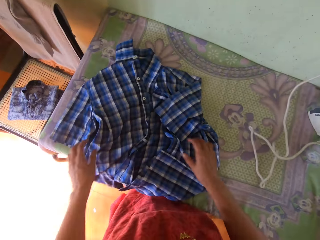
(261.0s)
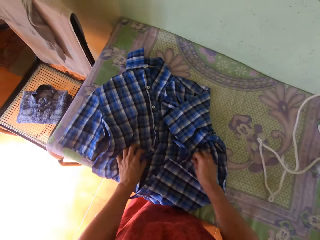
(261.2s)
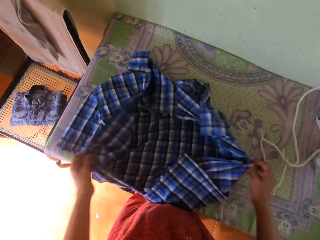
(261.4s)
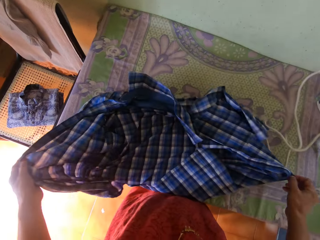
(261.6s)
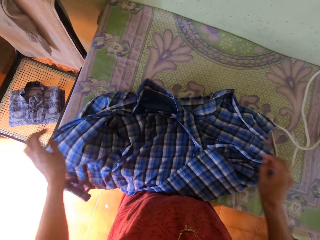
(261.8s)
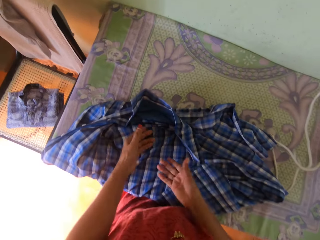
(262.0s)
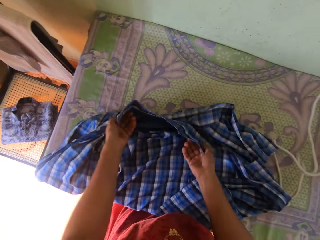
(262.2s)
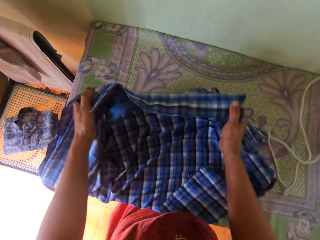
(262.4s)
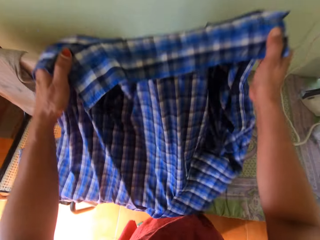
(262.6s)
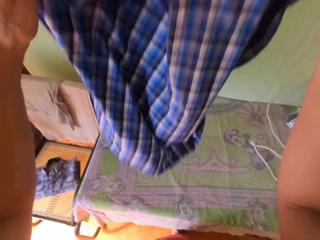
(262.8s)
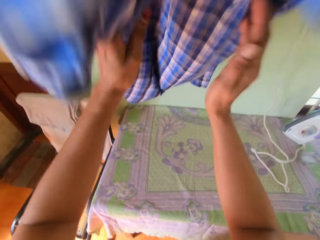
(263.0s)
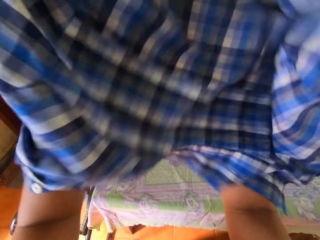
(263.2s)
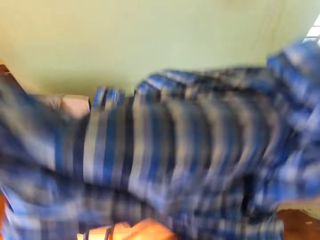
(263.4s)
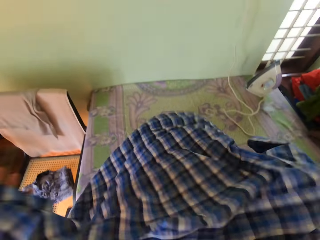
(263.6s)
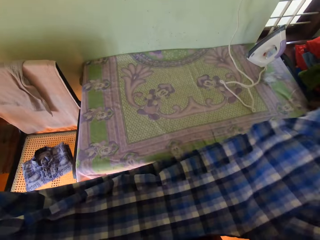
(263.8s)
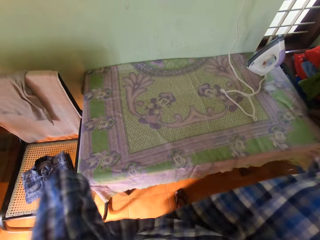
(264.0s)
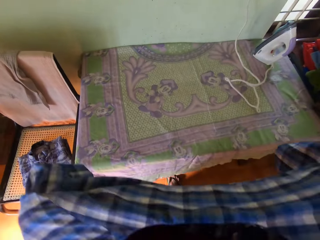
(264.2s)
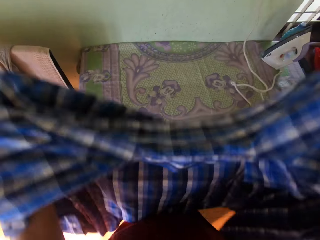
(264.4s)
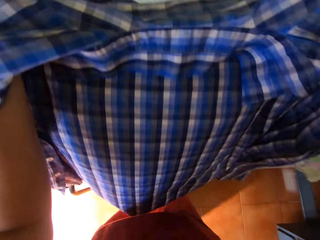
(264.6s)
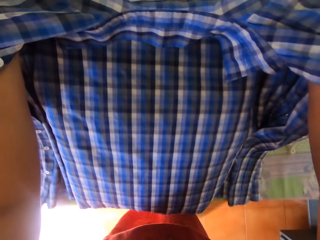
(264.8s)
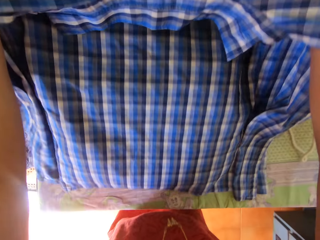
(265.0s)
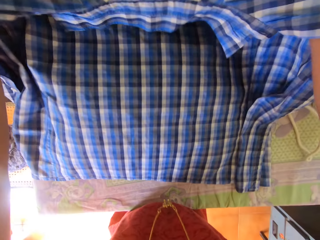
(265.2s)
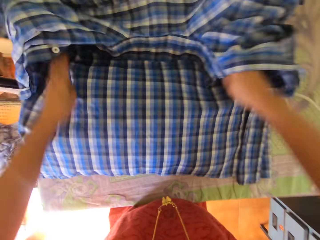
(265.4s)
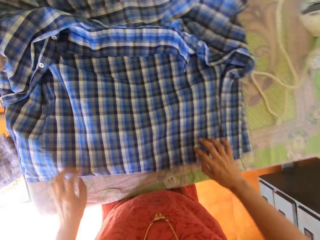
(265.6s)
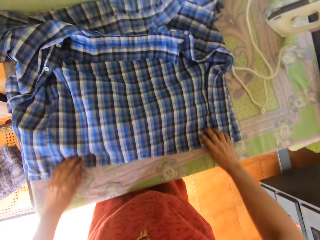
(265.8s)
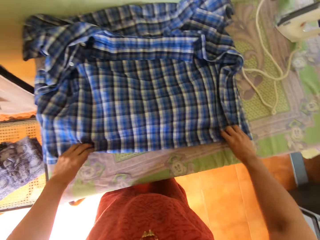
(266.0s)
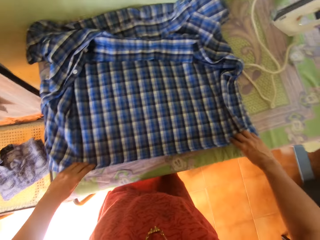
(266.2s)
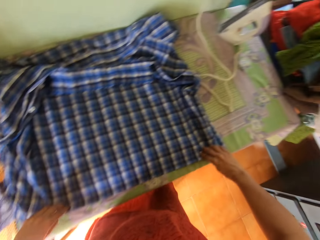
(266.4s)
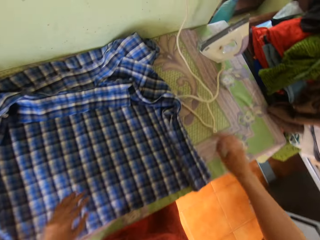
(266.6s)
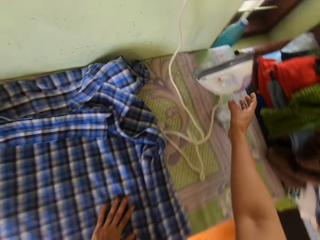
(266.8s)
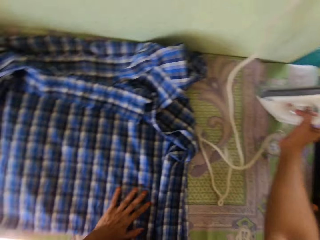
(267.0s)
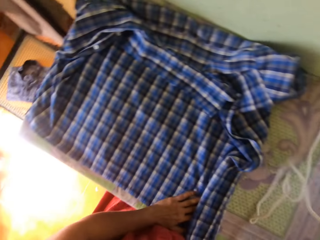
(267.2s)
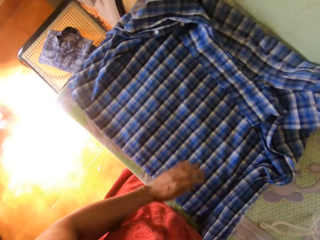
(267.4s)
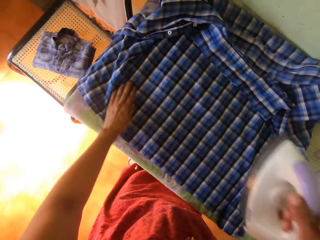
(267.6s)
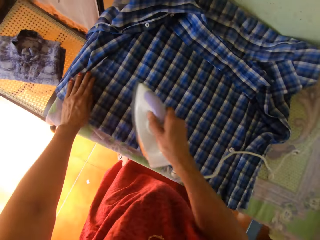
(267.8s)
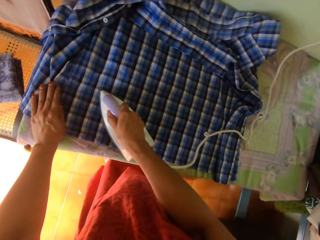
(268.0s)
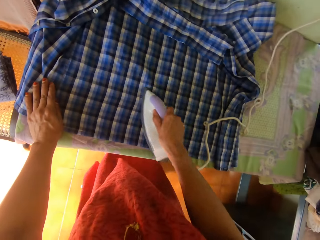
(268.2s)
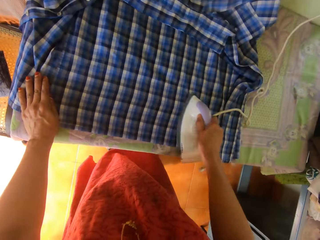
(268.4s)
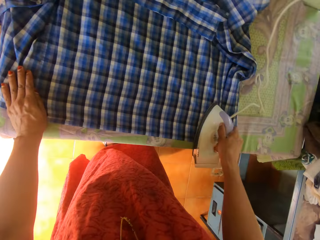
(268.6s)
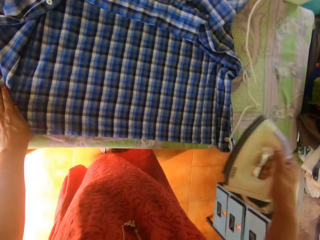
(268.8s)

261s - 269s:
The camera wearer unfolds a cloth or shirt. They straighten the shirt. They pick the cloth from the table. They throw the cloth up. They hold the cloth. They put the cloth on the table. They adjust the shirt. They pick an iron from the table. They iron the cloth with the iron.

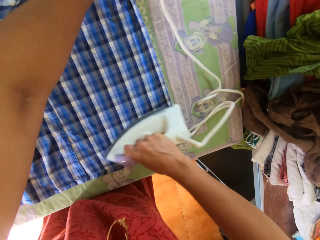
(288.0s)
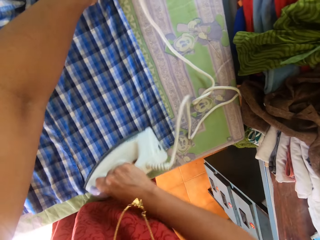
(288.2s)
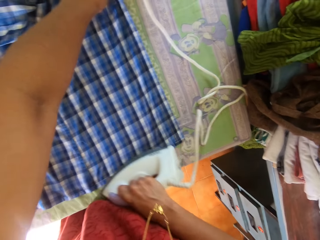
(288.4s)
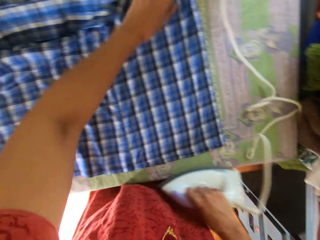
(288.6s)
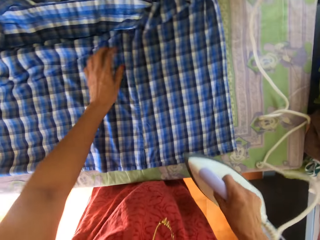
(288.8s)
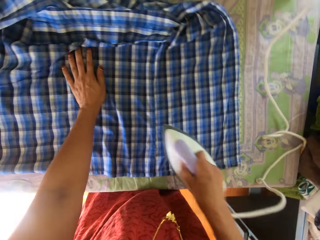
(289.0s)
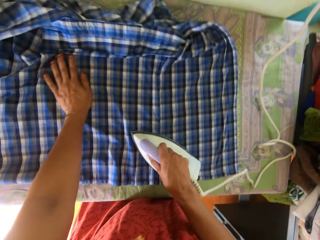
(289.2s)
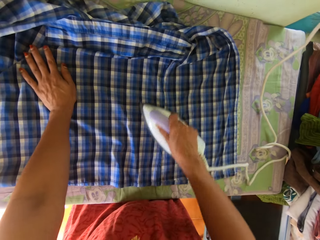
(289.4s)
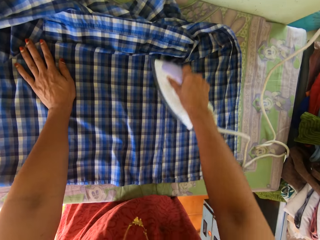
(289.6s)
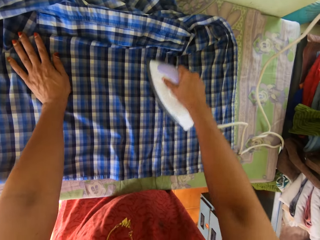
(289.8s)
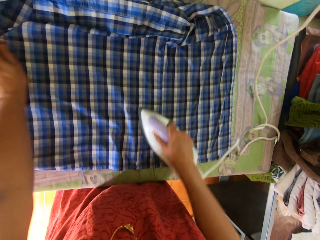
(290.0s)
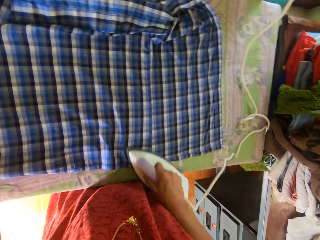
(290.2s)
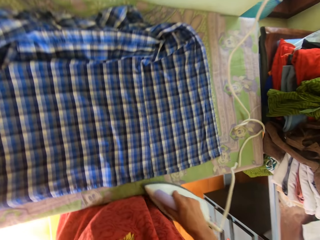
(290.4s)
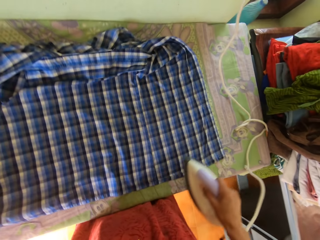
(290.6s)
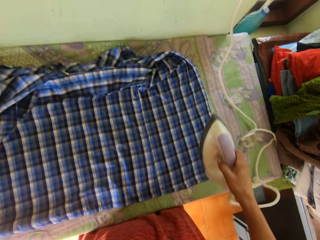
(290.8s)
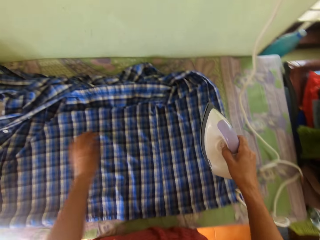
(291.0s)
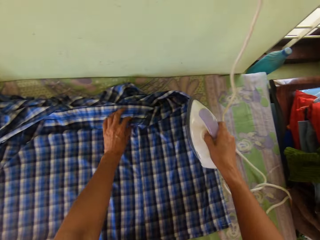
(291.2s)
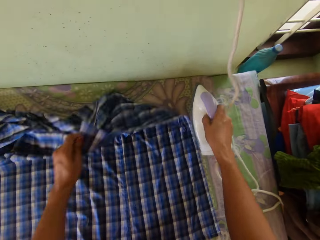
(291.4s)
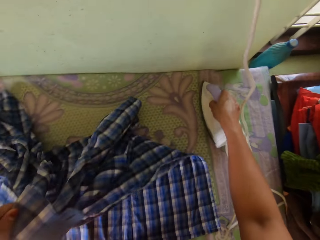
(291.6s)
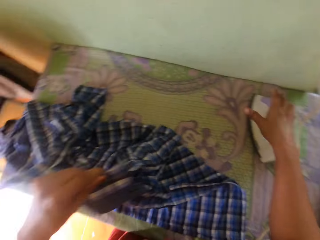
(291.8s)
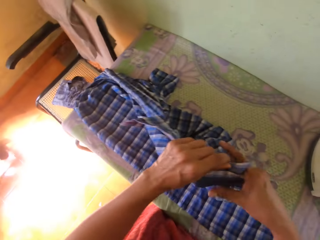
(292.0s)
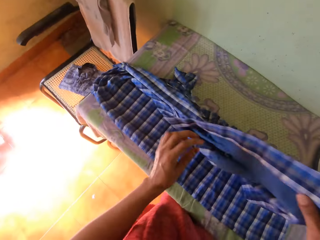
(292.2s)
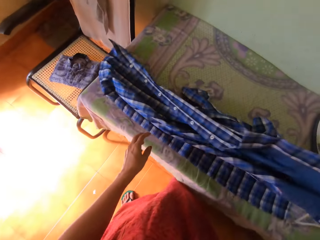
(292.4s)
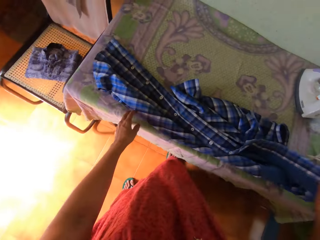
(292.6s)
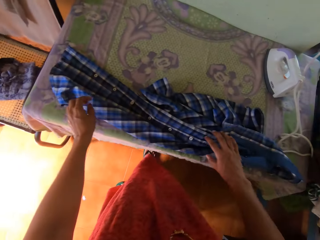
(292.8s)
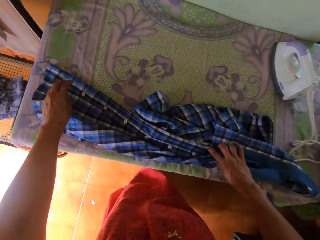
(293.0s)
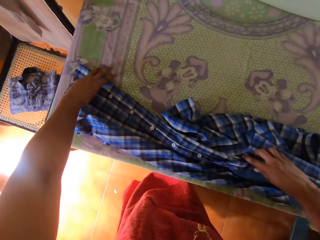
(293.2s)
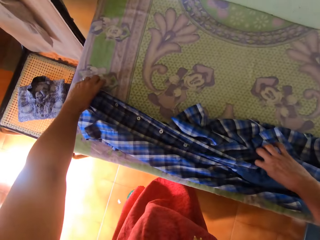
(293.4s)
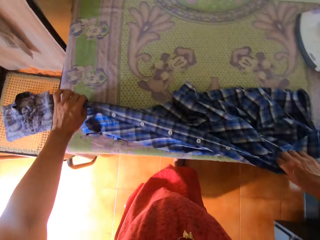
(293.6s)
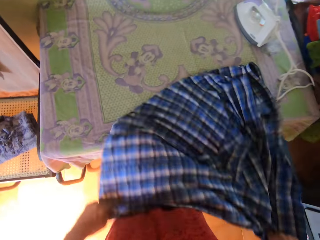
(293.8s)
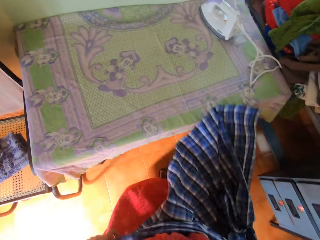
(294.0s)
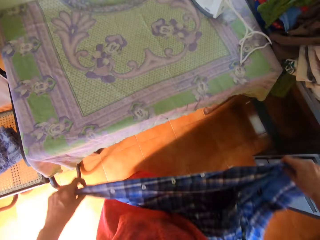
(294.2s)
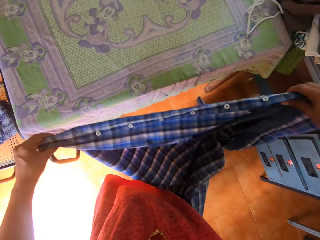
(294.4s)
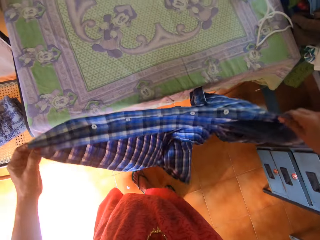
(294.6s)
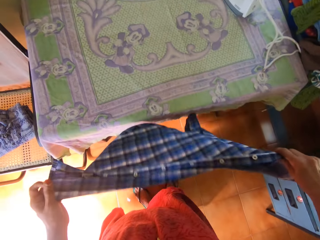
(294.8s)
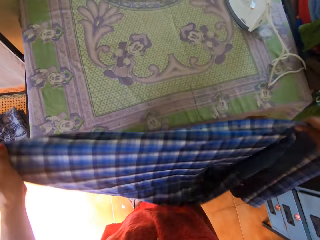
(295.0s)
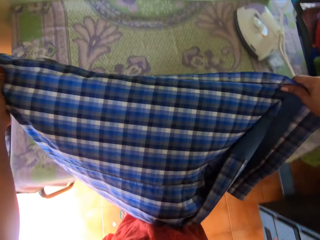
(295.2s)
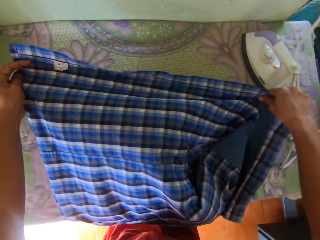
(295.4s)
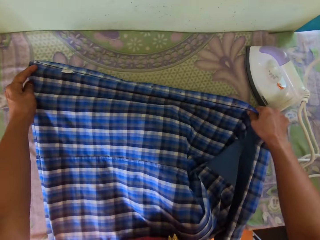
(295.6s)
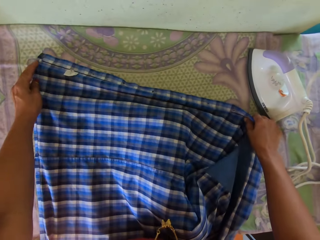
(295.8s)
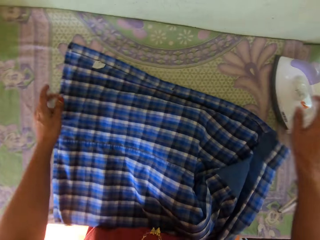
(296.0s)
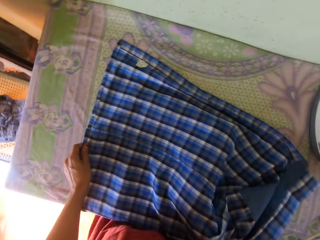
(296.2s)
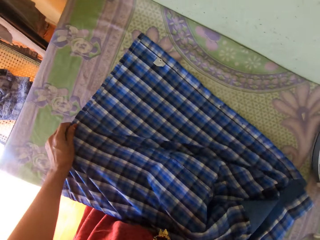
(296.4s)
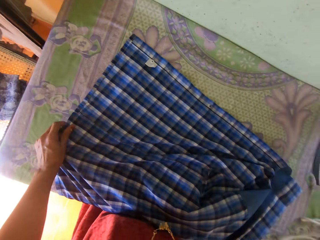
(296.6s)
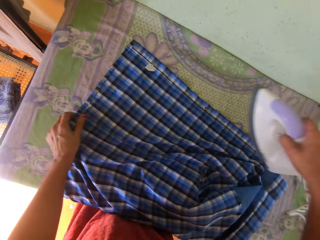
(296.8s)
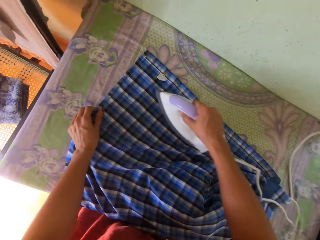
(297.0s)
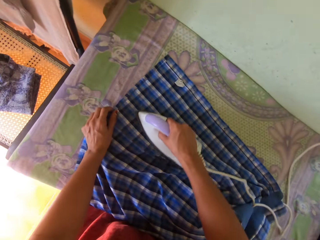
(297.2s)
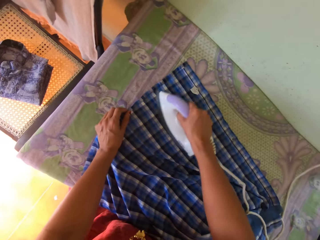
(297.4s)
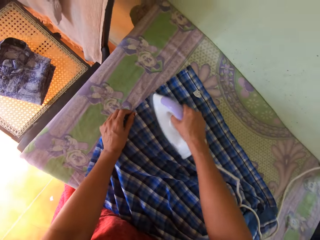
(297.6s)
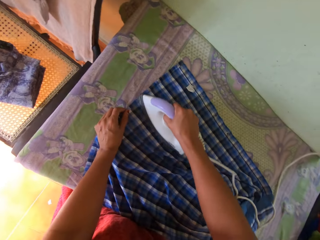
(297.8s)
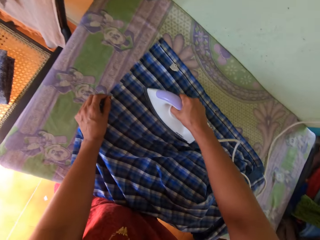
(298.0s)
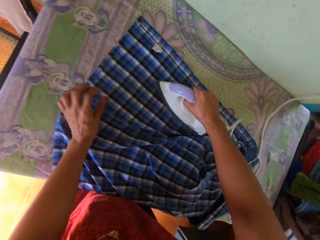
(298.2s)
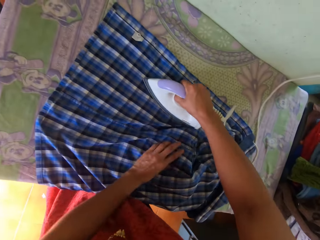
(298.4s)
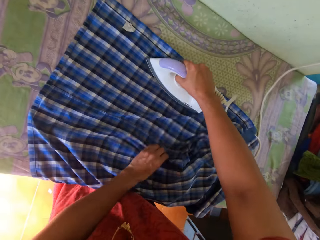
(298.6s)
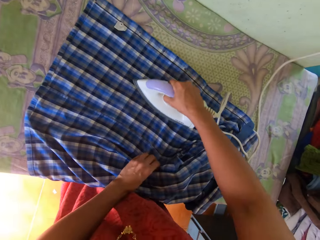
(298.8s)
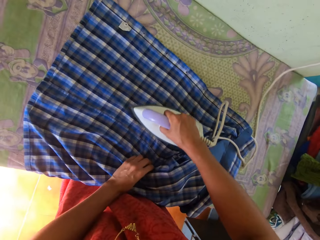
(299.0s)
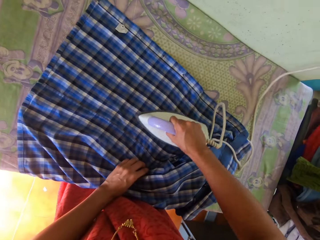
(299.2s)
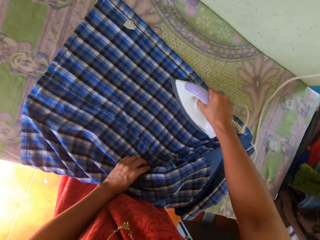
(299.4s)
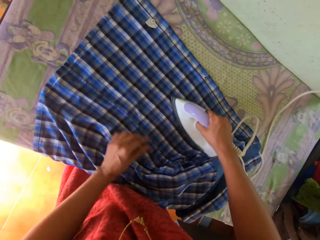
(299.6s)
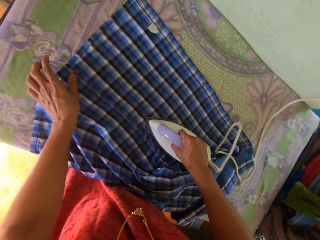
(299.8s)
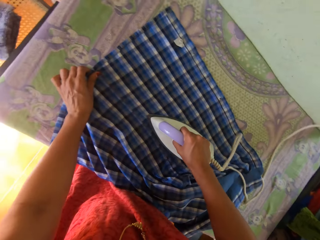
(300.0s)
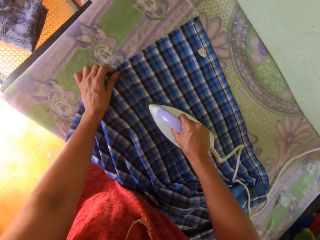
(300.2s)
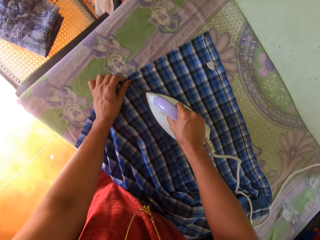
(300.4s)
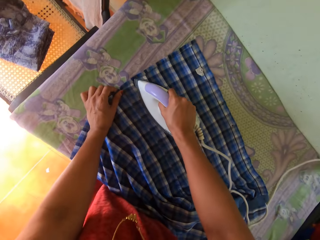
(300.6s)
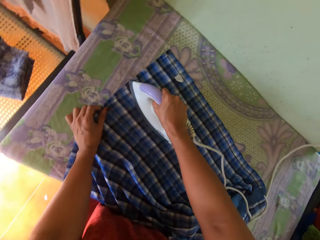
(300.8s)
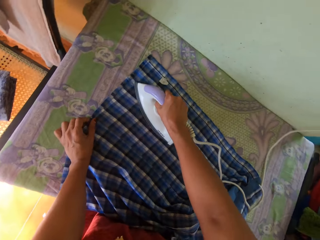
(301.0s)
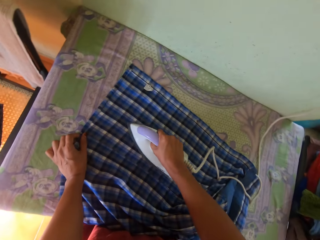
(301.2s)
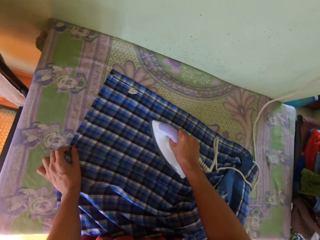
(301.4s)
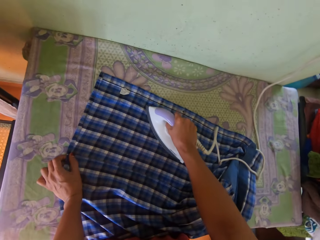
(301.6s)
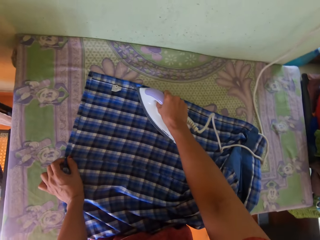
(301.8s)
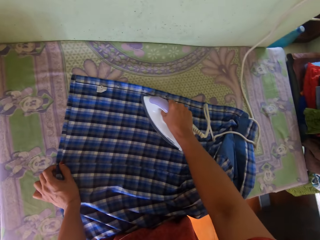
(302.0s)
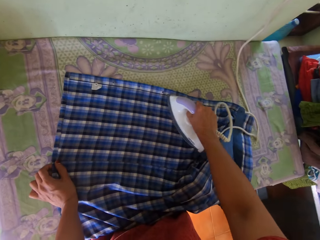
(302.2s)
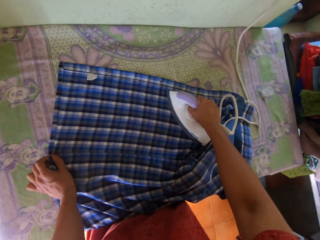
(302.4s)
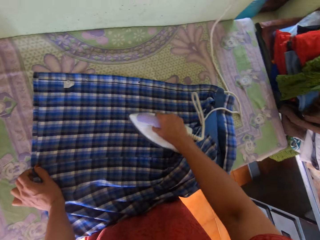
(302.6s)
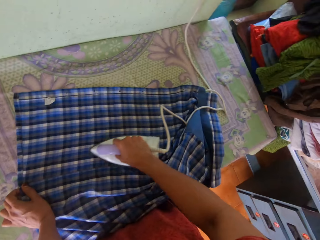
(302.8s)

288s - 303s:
The camera wearer holds a shirt. He lifts the shirt. He places the iron box on the table. He adjusts the shirt with his hands. He holds the shirt. He drops the shirt. He picks up the shirt. He places the shirt on the table. He holds the shirt. He picks the iron box from the table. He irons the shirt with the iron box. He holds the shirt. He adjusts the shirt with his hands. He irons the shirt with the iron box. He holds the shirt.
